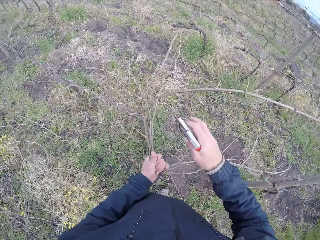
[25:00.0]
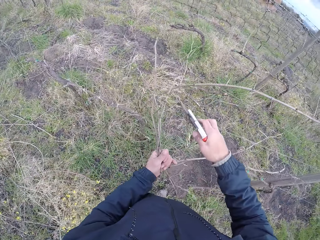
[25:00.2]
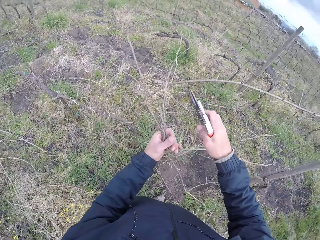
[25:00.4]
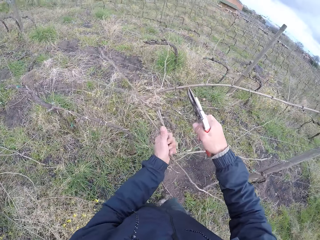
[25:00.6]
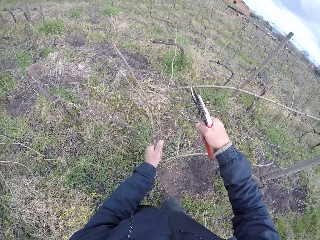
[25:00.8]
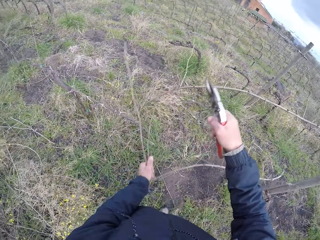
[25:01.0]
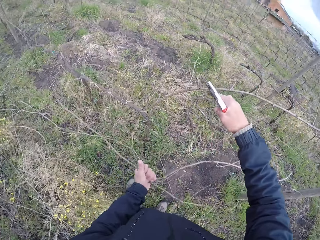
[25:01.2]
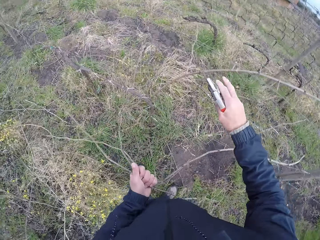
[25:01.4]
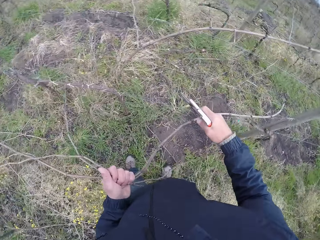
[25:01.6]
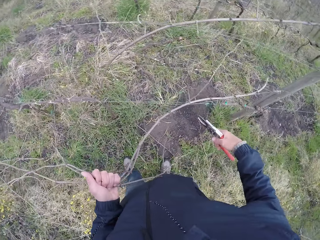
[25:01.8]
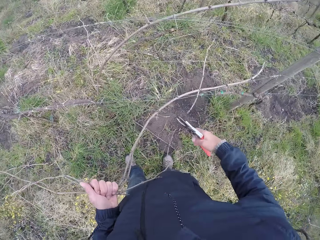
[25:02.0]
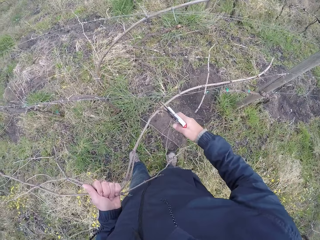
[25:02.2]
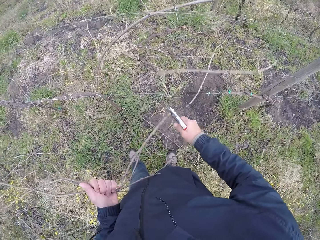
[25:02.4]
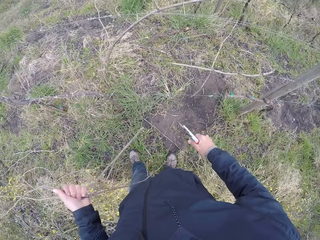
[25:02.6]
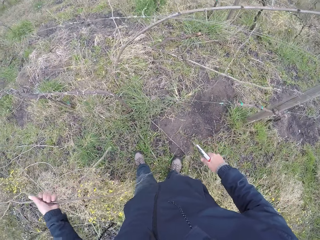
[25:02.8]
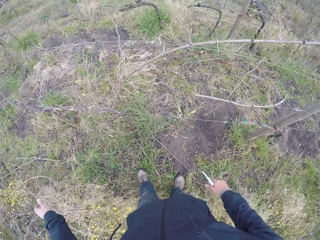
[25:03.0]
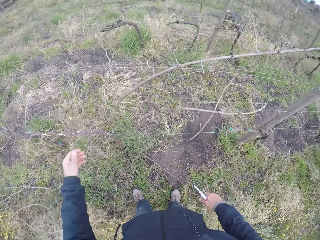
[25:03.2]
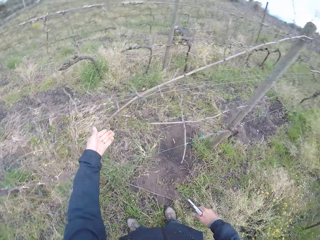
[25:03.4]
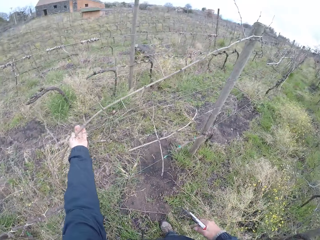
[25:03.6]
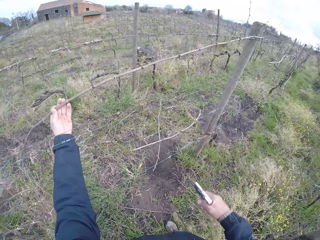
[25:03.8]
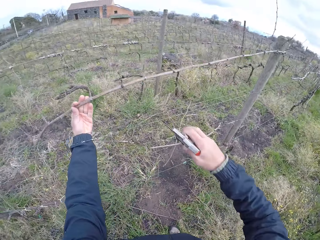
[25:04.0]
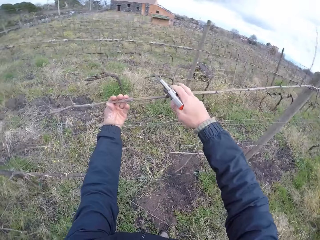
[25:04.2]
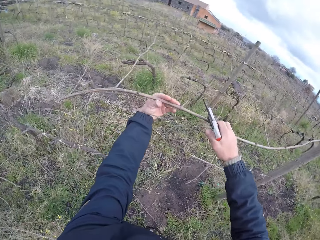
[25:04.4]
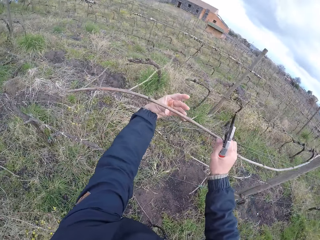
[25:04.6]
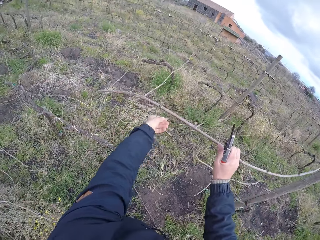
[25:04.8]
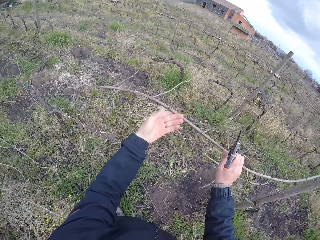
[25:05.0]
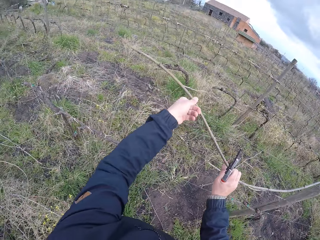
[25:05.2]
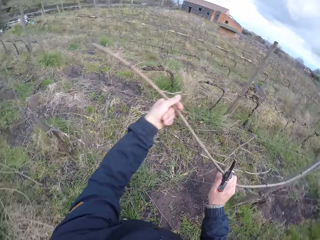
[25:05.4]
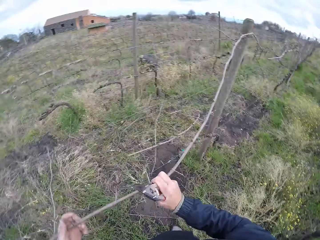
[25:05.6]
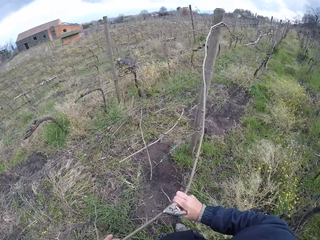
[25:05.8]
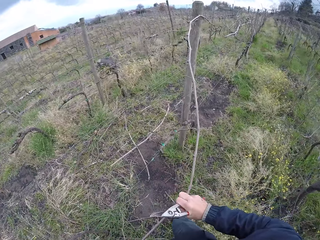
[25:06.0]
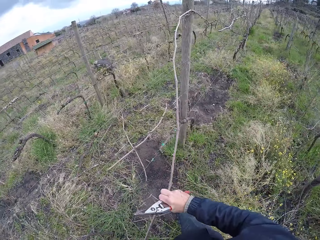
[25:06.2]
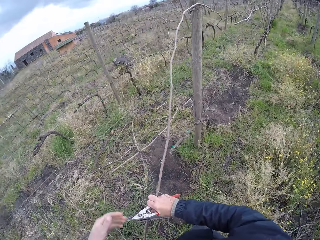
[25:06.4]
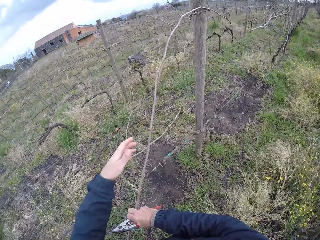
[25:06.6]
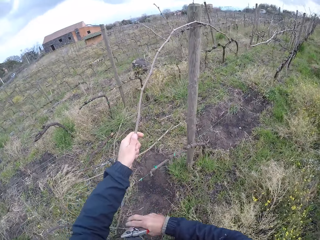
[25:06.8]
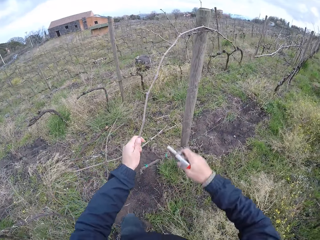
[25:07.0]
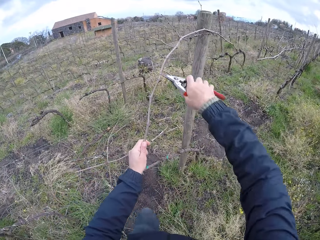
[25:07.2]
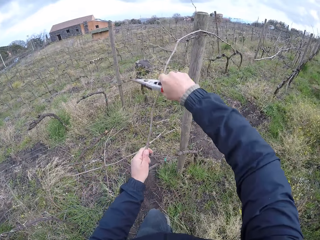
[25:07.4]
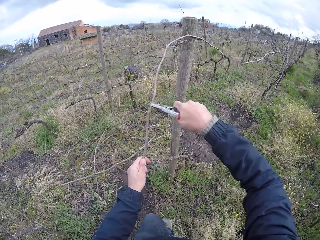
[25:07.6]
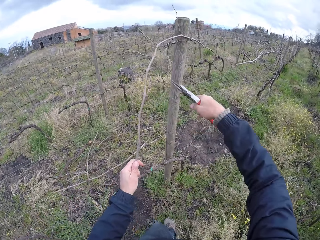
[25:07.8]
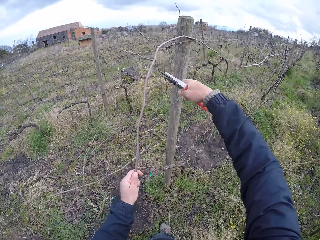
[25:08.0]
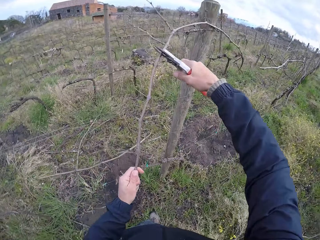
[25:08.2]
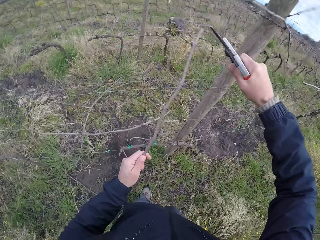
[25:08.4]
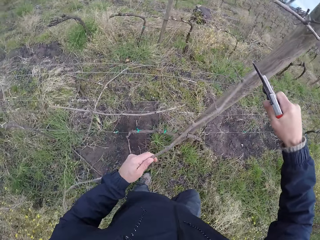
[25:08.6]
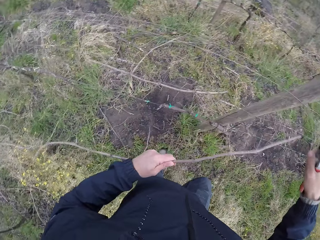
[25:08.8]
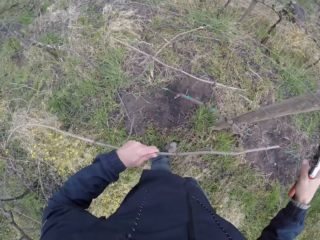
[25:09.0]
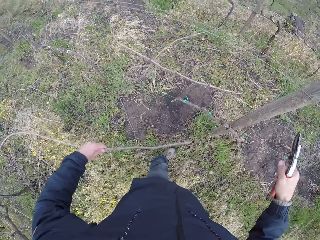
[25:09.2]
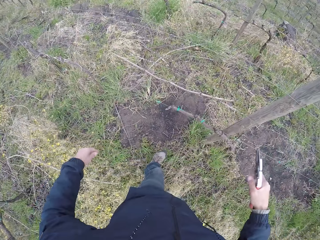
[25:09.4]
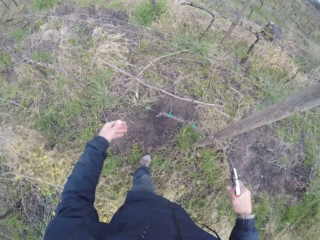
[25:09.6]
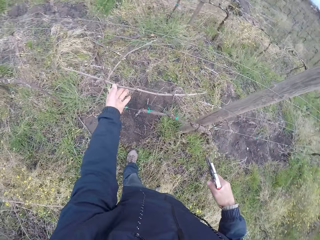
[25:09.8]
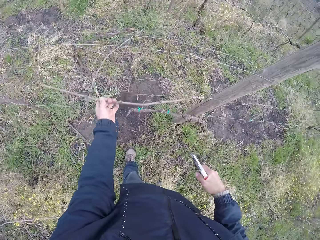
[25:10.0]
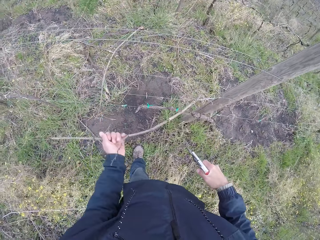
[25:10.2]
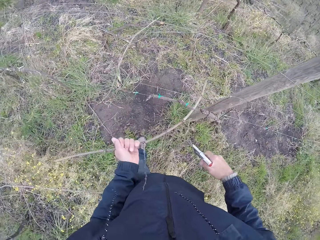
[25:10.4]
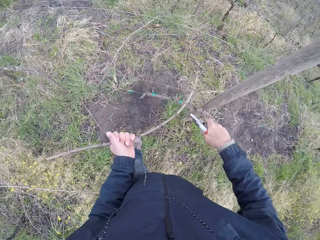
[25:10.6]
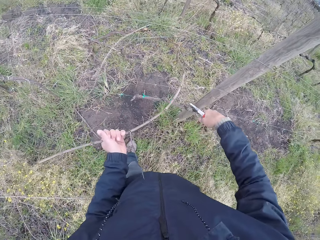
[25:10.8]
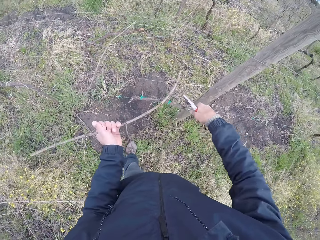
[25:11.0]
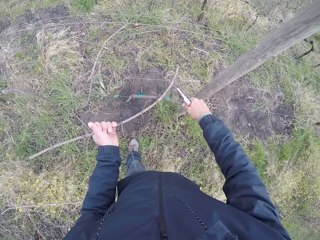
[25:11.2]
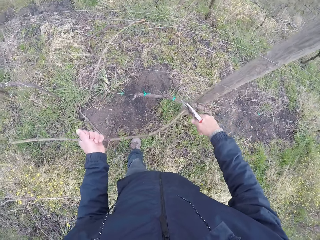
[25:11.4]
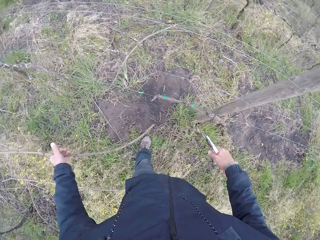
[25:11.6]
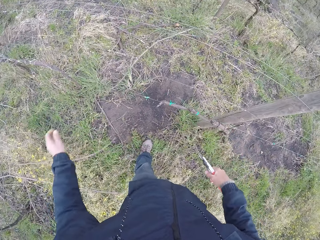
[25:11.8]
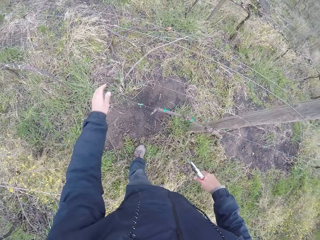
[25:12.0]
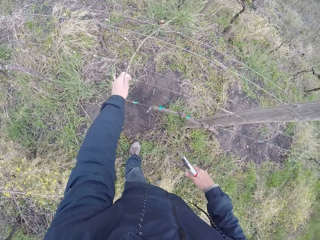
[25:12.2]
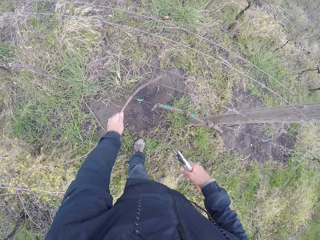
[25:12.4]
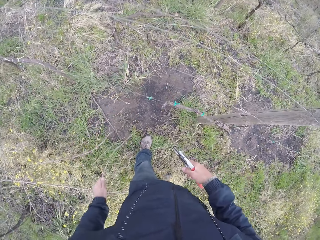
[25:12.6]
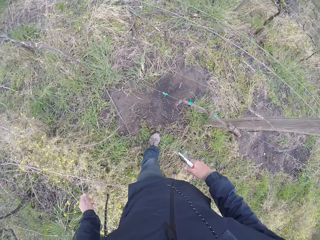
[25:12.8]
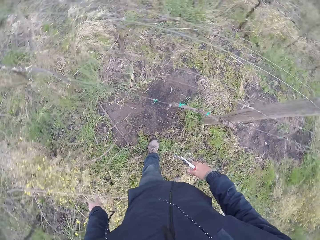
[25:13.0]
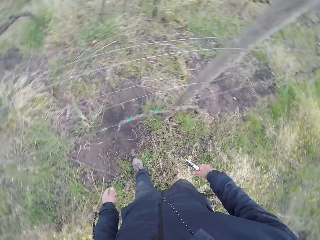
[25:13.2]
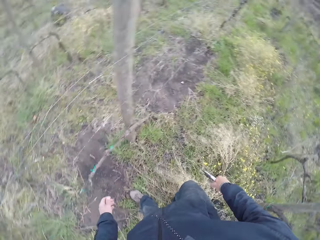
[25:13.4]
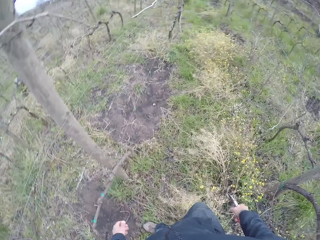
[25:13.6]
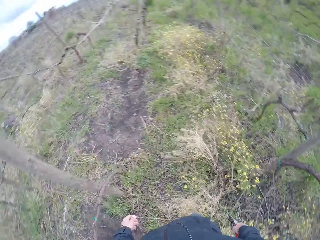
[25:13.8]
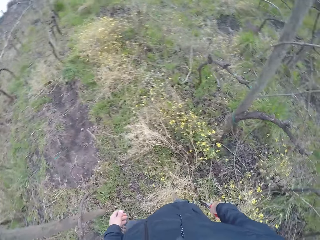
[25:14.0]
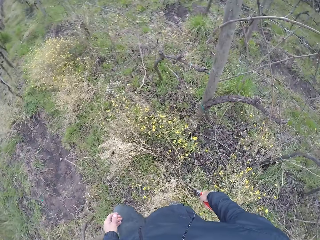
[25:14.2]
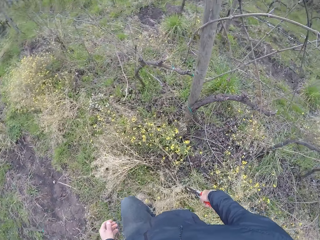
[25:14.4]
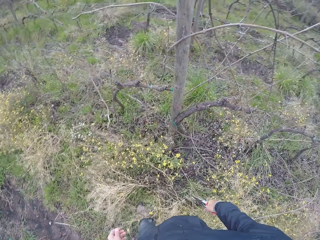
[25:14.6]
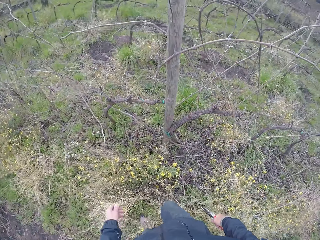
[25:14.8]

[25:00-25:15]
The camera wearer pulls the barb wire with his right hand. He cuts the stick with the side cutter in his right hand. He drops the sticks on the ground with his left hand. He picks a stick from the barb wire with his left hand. He pulls the stick from the barb wire with both hands. He cuts the stick on the barb wire with the side cutter in his right hand. He drops the stick on the ground with his left hand. He picks a stick from the barb wire with his left hand. He cuts the stick on the barb wire with the side cutter in his right hand. He drops the stick on the ground with his left hand. He picks a stick from the barb wire with his left hand. He drops the stick on the ground with his left hand.

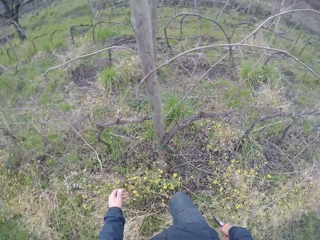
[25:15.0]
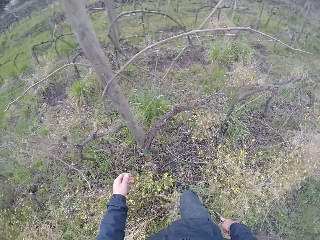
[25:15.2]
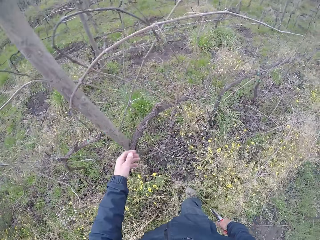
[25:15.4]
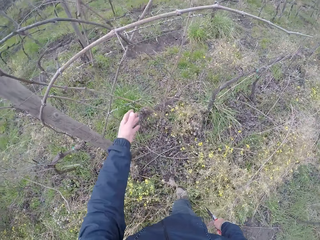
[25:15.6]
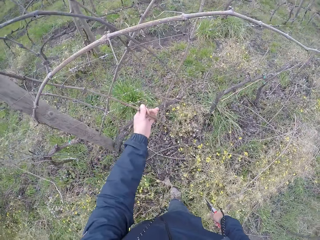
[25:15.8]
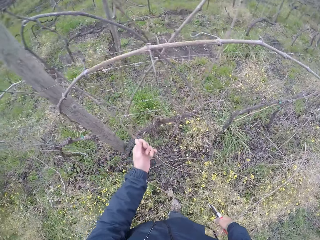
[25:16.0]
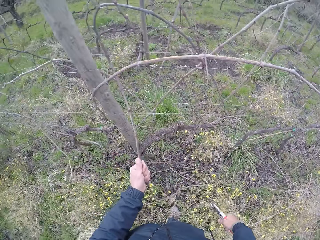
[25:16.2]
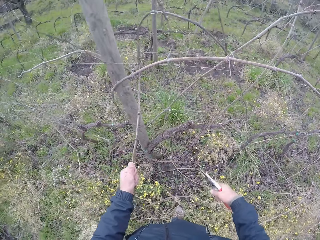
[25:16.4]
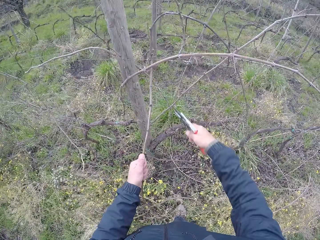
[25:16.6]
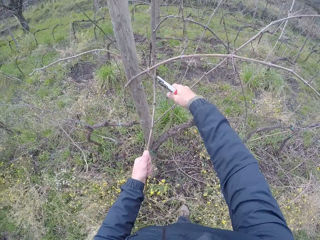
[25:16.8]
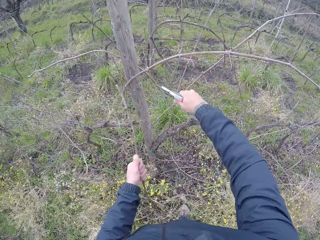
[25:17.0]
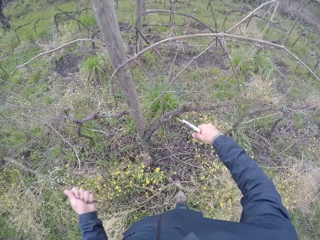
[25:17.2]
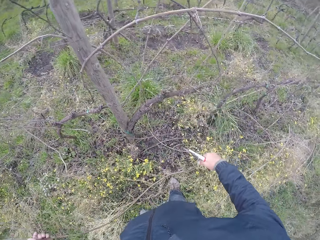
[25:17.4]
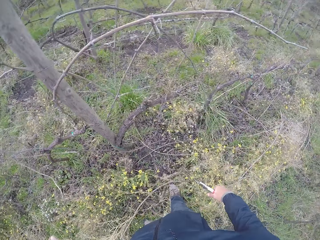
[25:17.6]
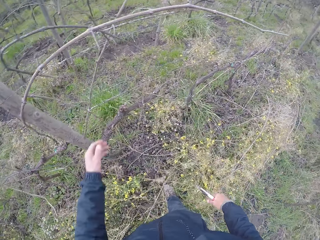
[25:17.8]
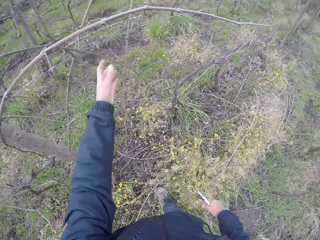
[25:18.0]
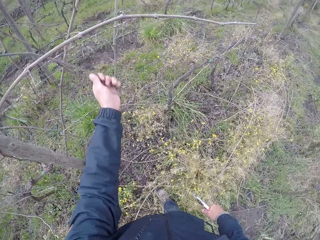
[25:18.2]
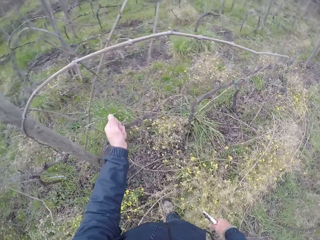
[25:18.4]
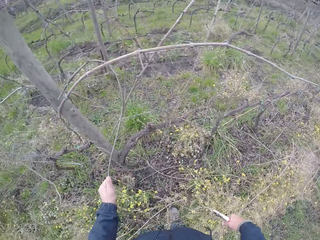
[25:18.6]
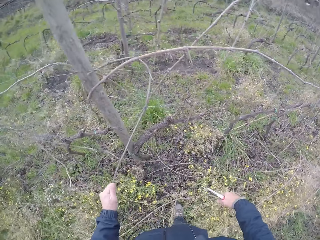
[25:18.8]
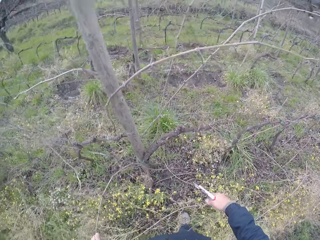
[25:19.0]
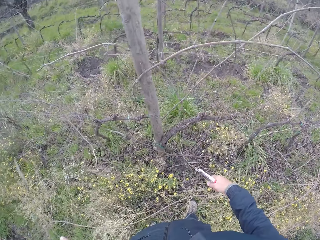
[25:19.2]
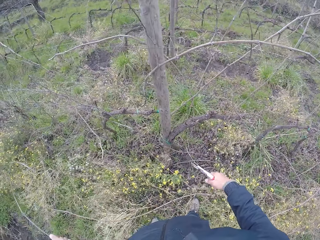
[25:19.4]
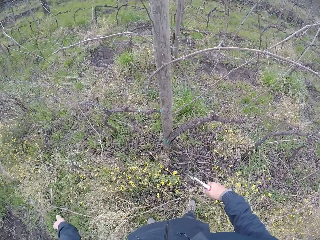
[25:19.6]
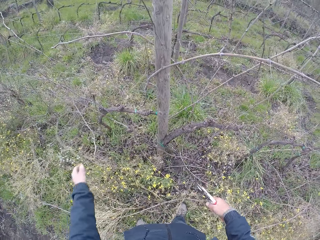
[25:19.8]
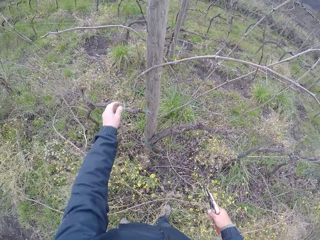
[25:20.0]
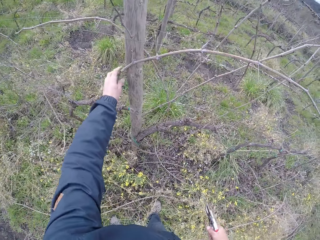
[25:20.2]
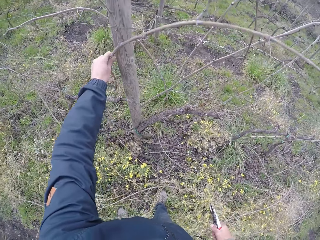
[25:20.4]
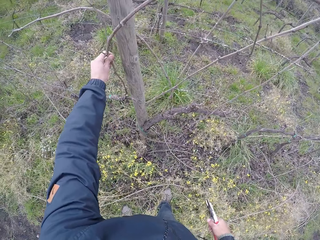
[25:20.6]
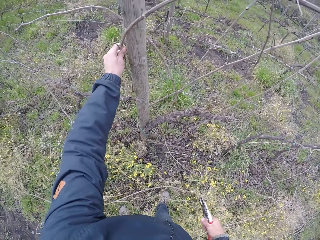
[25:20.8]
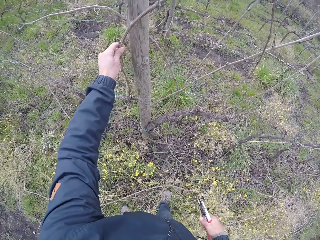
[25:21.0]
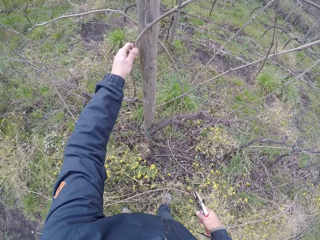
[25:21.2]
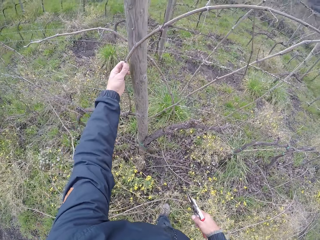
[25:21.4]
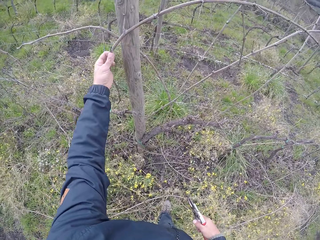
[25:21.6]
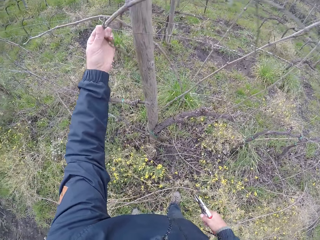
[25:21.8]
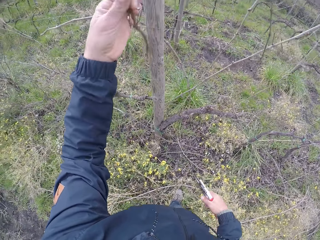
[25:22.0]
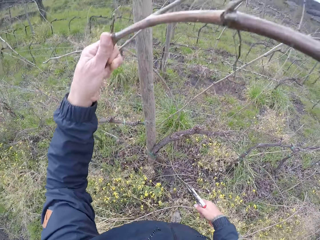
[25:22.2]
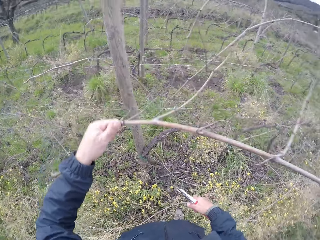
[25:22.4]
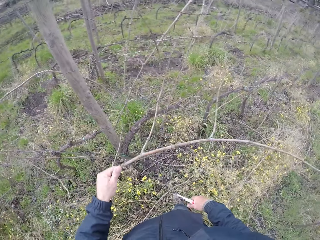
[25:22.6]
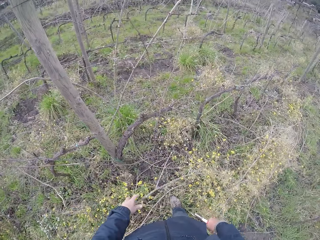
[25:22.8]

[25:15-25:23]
The camera wearer pulls a stick from the barb wire with his left hand. He cuts the stick on the barb wire with the side cutter in his right hand. He drops the stick on the ground with his left hand. He pulls a stick from the barb wire with his left hand. He drops the stick on the ground with his left hand. He picks a stick from the barb wire with his left hand.
